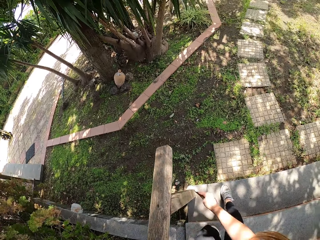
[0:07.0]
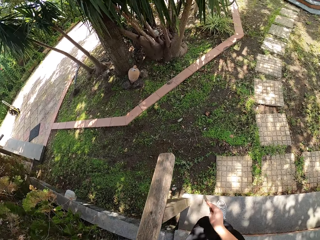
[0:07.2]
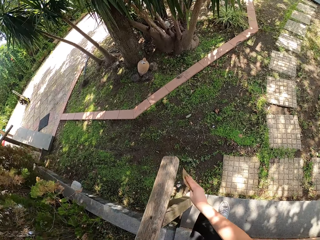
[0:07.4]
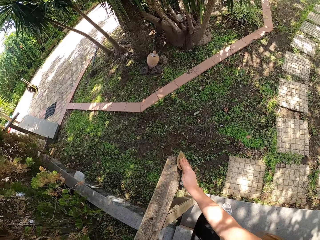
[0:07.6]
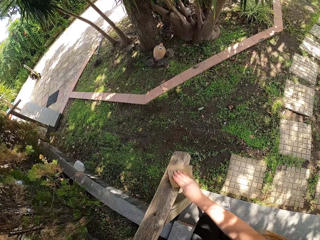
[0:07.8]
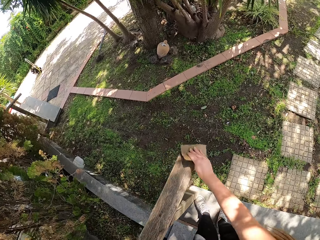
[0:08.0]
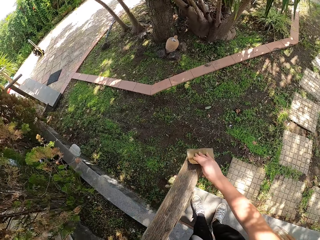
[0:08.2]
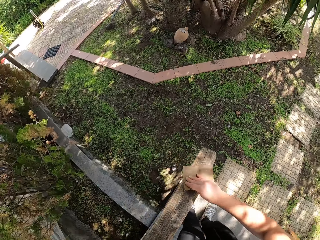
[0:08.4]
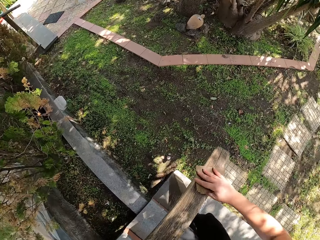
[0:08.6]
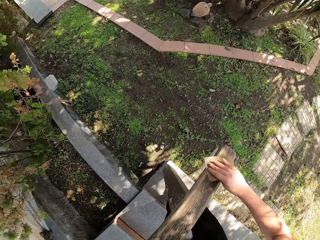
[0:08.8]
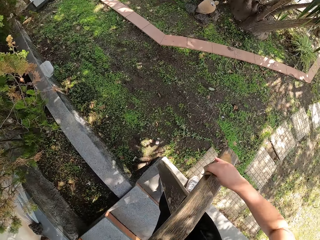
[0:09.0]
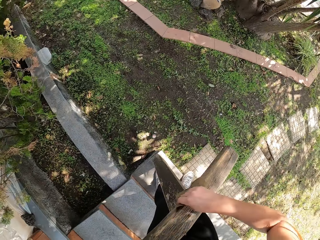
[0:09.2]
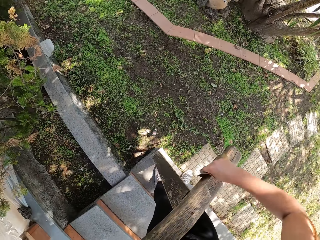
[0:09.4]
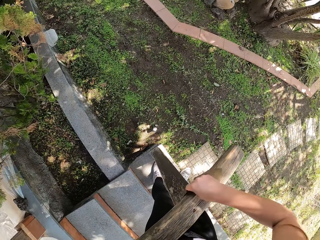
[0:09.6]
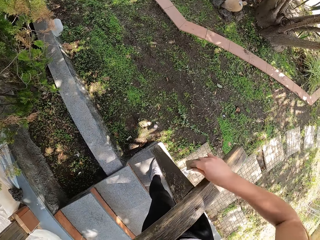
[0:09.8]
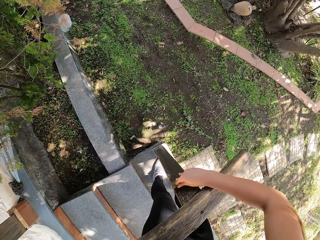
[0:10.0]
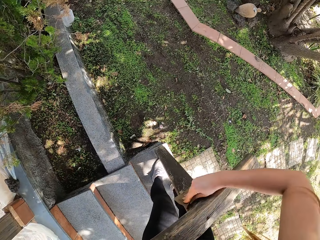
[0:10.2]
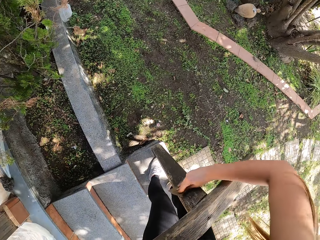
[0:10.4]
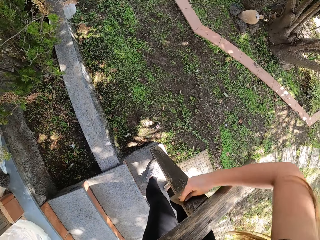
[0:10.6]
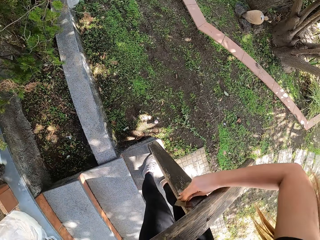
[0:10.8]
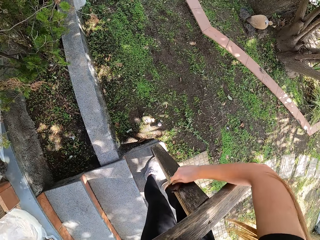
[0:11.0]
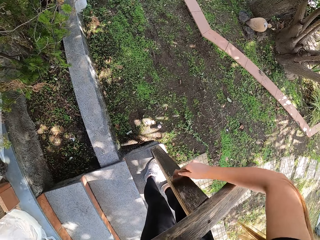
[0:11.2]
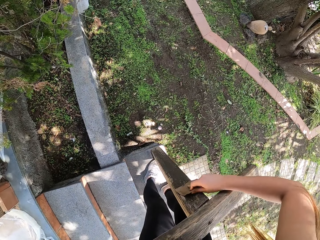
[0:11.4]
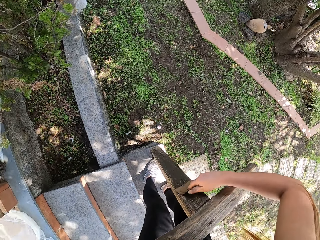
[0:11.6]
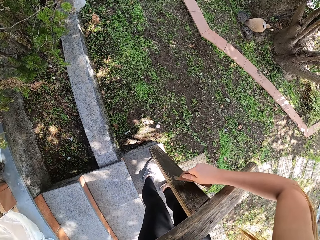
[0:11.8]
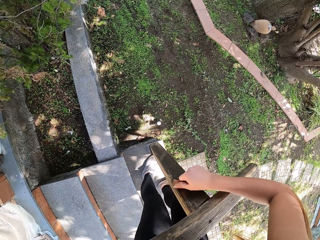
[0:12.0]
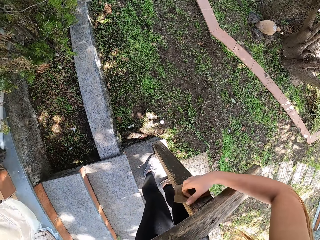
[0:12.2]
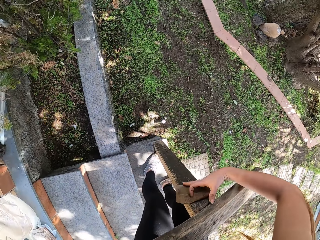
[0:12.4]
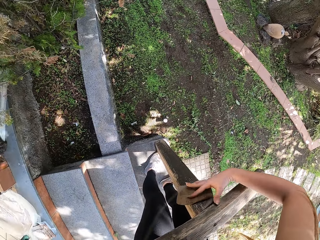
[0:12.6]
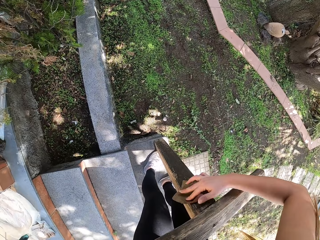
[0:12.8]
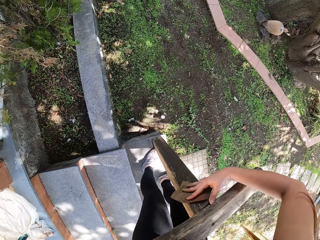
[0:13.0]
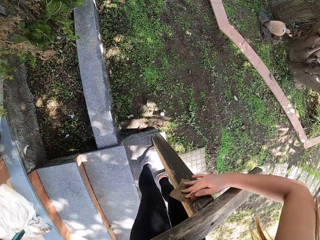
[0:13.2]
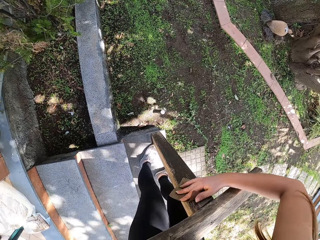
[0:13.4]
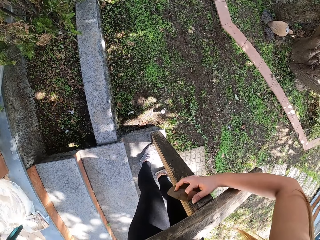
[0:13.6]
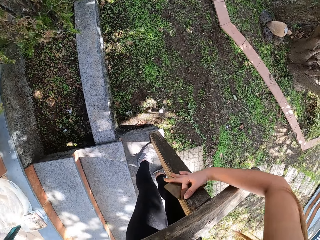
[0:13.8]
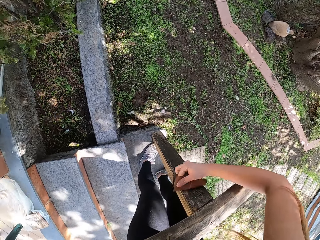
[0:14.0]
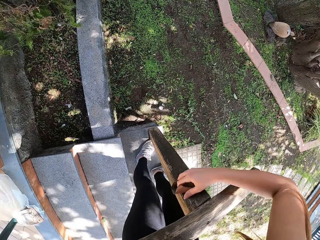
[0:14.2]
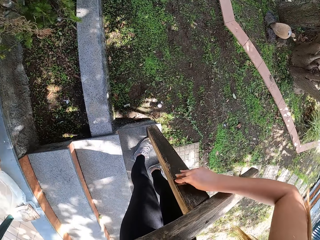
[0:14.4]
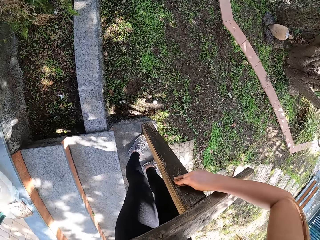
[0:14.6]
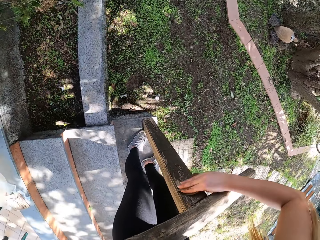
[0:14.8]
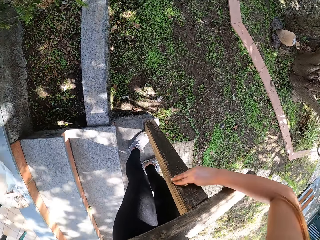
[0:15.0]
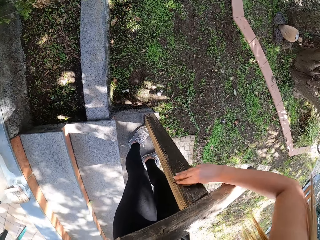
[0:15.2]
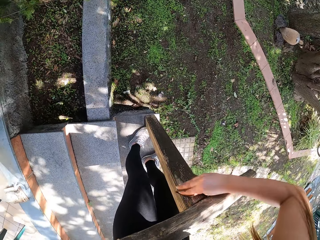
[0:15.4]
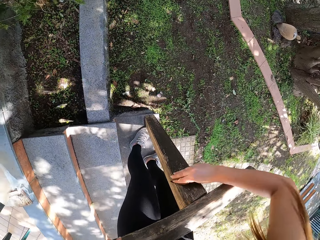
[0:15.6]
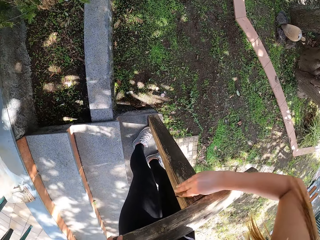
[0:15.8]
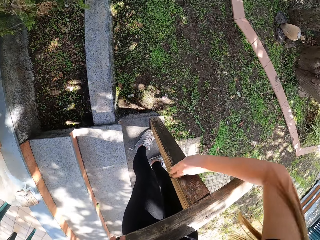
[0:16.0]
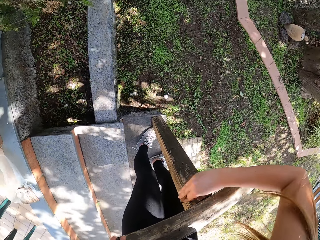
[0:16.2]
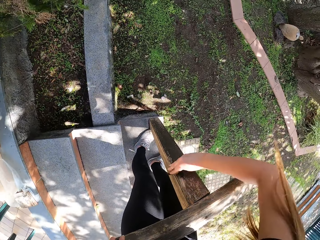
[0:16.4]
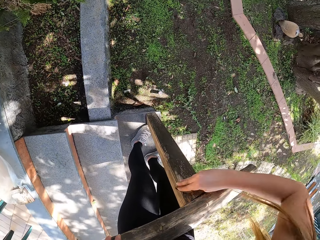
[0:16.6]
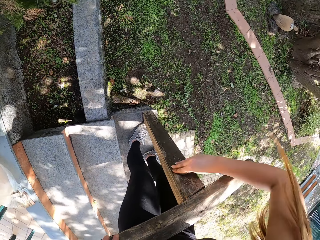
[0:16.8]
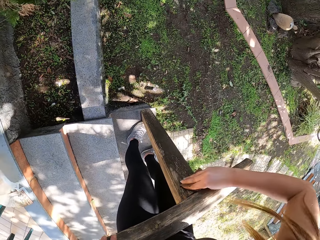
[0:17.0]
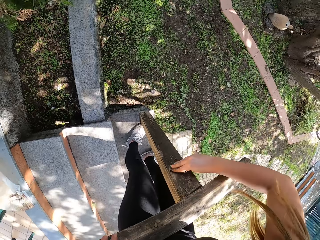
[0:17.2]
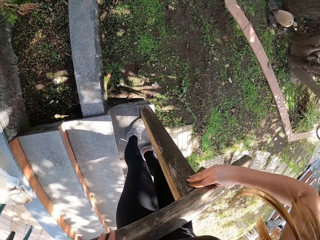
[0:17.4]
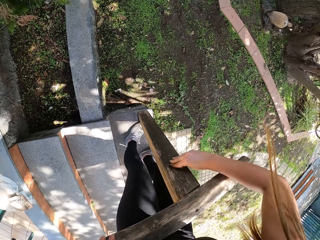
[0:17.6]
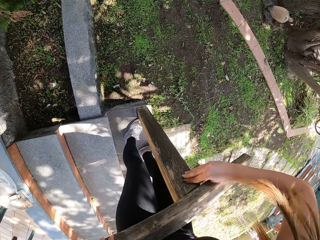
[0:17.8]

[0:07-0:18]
The camera wearer stops scrubbing the wood, takes a step down the stairs, and scrubs the wood. They stop scrubbing the wood and adjust handling of the sandpaper. They scrub the wood.

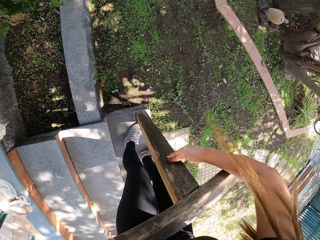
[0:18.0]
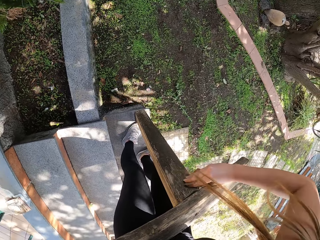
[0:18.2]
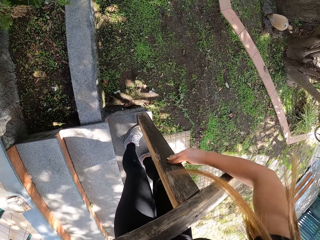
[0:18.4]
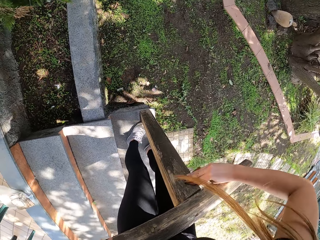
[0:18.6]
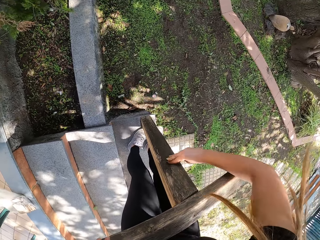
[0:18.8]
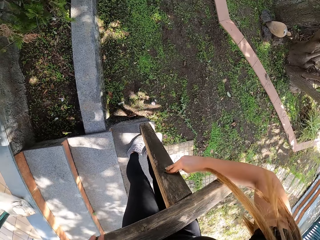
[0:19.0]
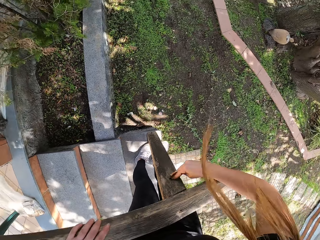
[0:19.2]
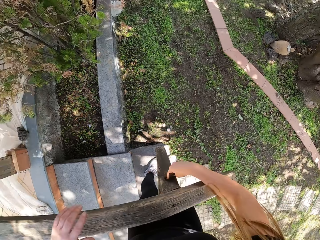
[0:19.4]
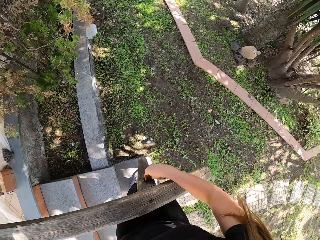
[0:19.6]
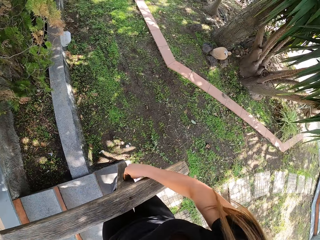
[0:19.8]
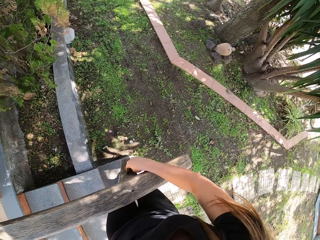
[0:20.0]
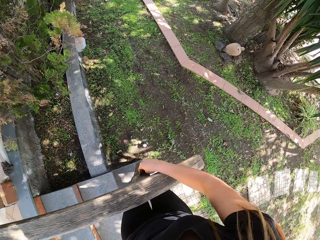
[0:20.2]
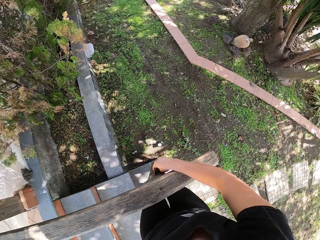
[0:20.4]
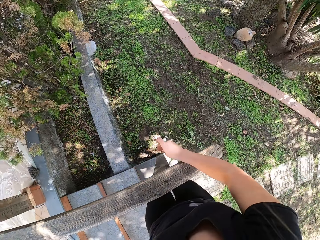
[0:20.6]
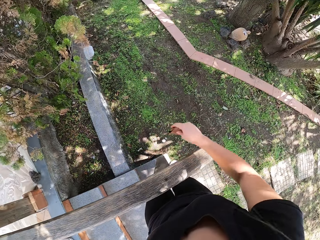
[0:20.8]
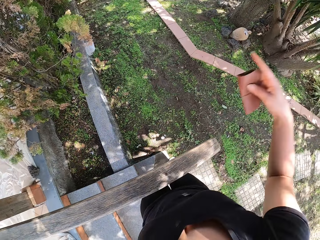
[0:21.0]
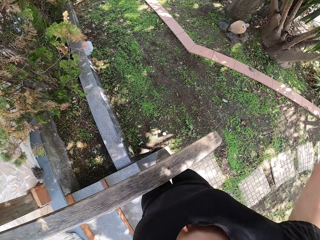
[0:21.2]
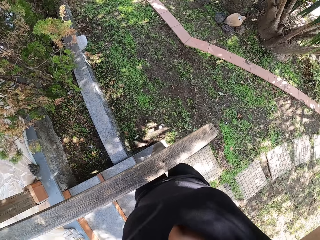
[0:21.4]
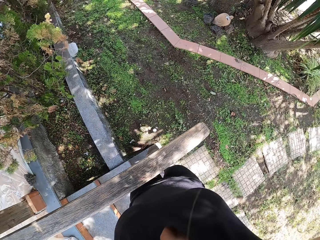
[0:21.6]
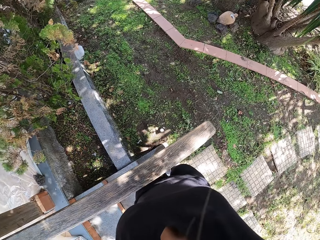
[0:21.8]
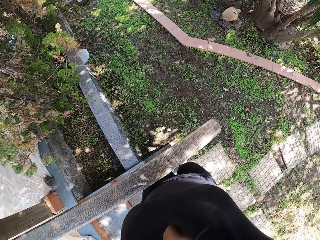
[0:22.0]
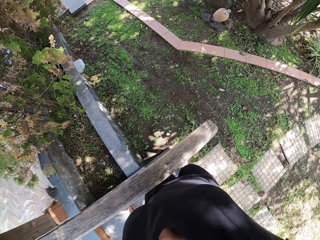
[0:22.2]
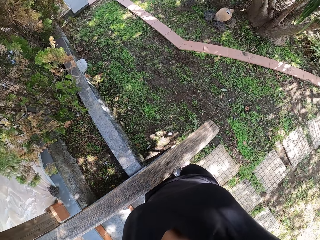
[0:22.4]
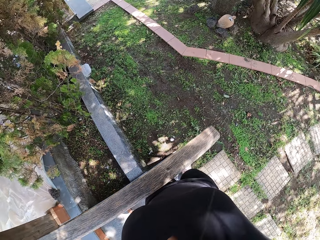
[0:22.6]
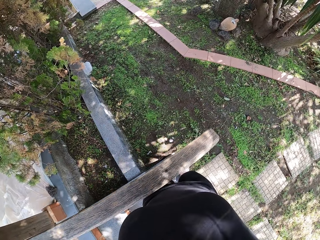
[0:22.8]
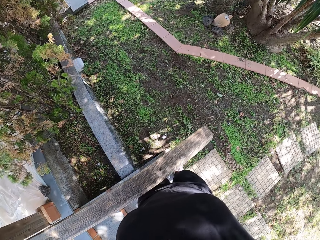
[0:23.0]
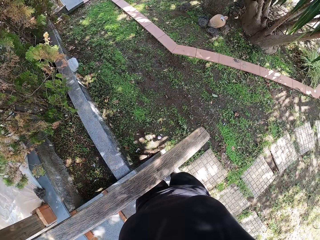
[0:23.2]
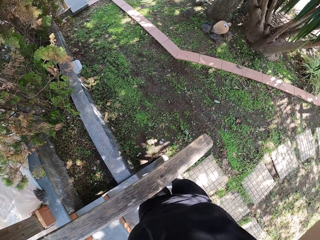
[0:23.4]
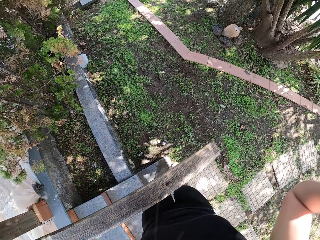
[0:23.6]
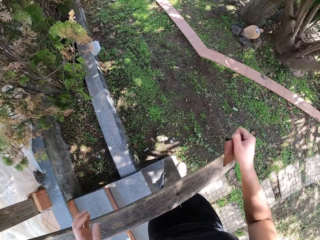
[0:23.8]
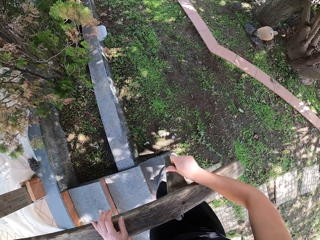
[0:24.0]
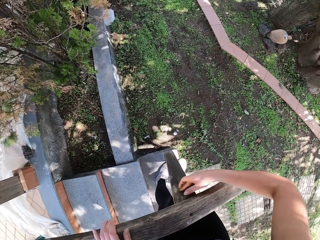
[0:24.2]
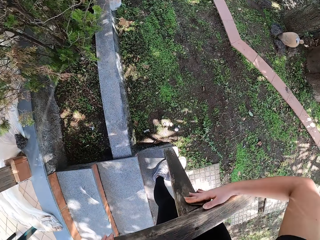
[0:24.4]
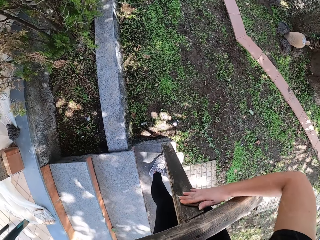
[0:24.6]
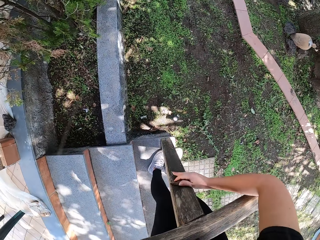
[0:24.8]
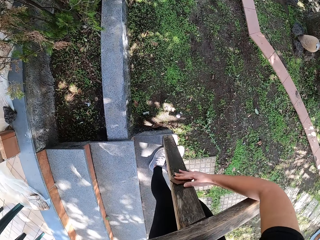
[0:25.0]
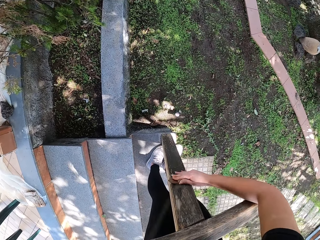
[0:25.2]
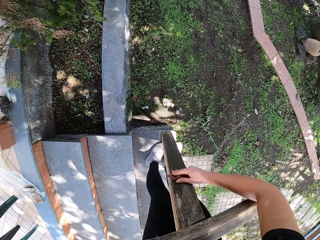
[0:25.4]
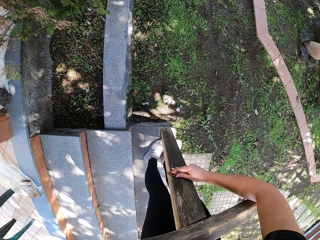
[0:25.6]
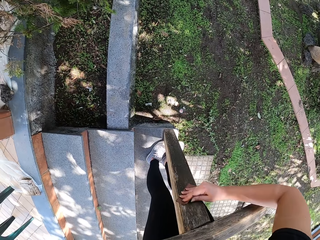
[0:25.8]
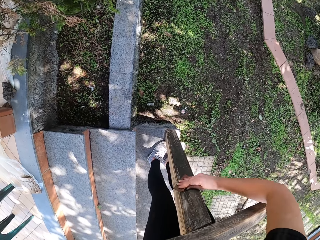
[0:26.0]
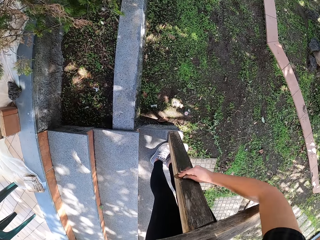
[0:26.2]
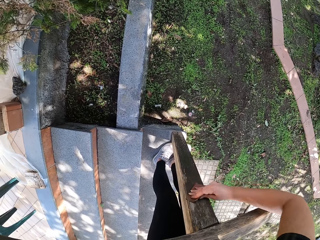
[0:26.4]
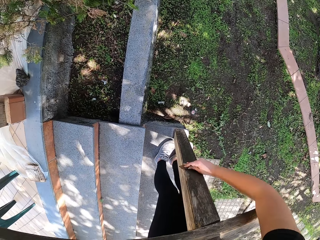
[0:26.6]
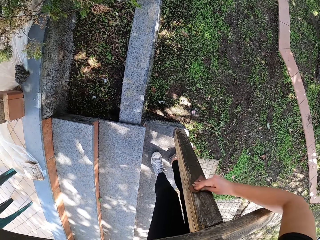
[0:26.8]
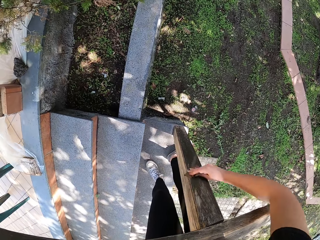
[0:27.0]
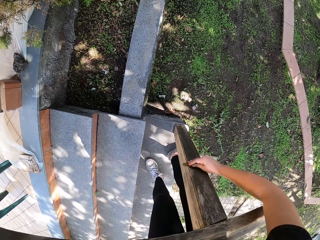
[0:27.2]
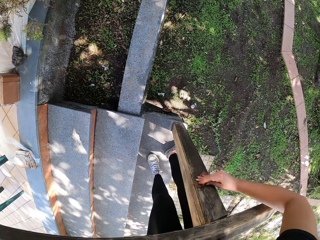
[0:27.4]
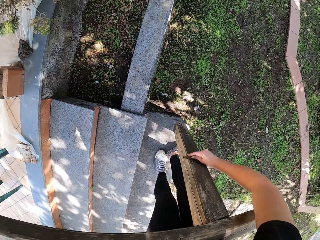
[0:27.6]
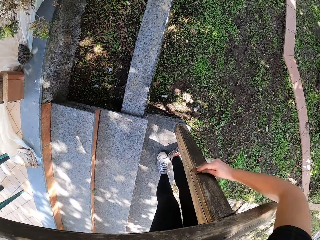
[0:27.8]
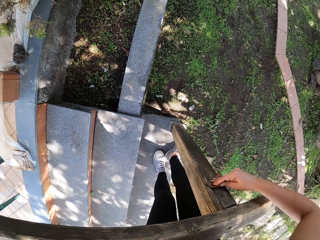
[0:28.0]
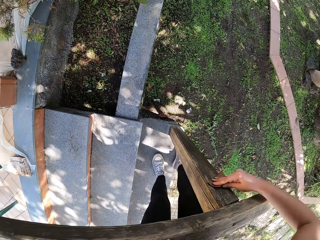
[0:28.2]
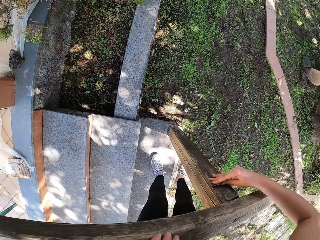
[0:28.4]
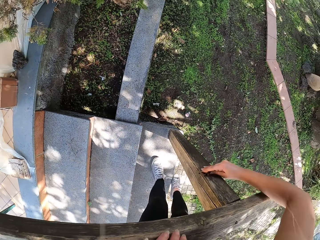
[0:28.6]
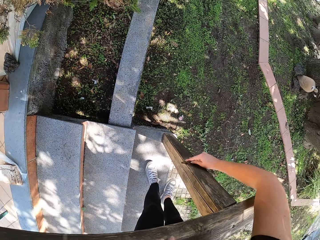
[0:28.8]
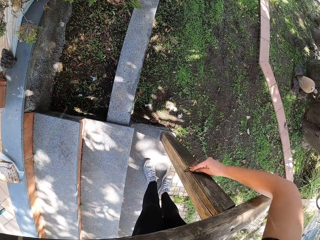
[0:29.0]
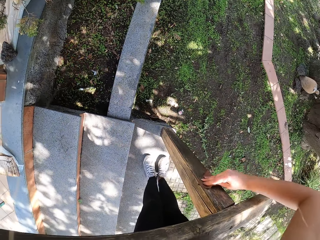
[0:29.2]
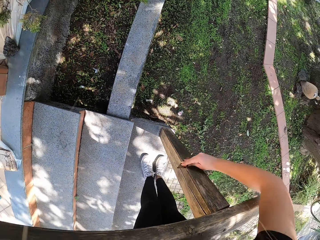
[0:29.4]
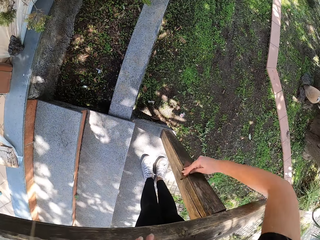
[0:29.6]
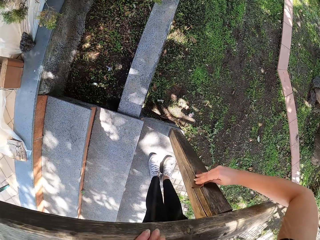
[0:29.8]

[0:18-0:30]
The camera wearer stops scrubbing the wood. They lift the right arm and drop the right arm. They scrub the wood.
